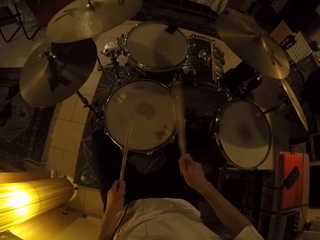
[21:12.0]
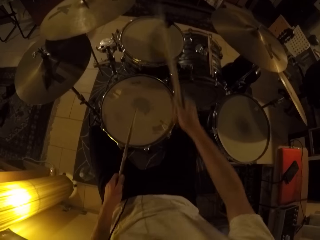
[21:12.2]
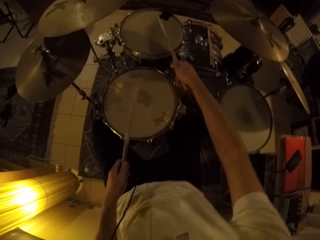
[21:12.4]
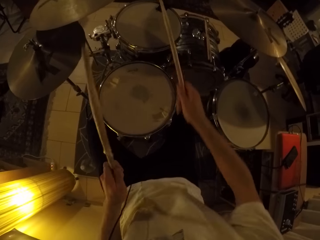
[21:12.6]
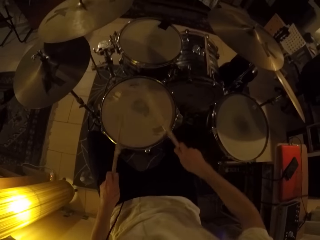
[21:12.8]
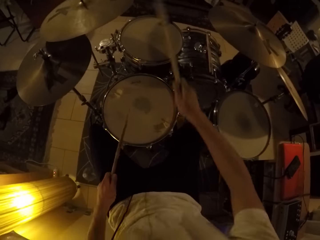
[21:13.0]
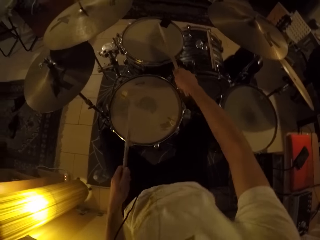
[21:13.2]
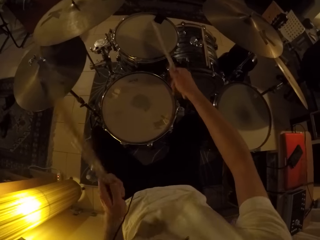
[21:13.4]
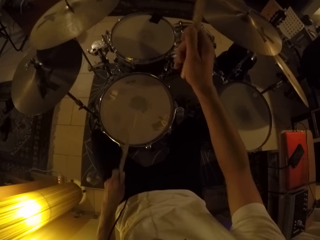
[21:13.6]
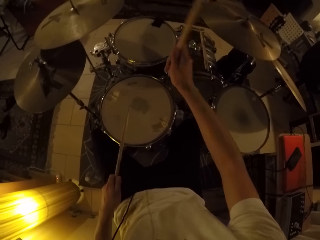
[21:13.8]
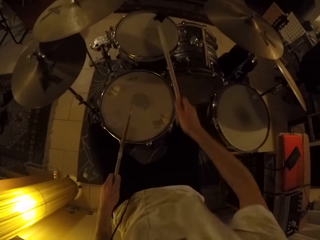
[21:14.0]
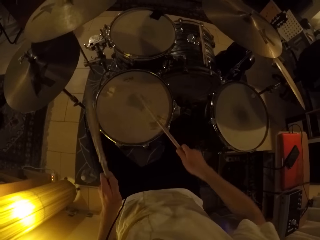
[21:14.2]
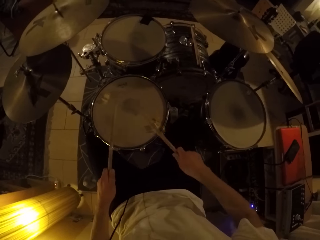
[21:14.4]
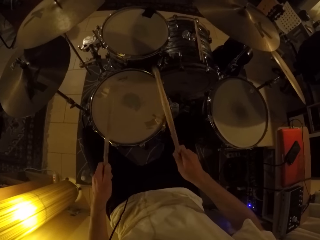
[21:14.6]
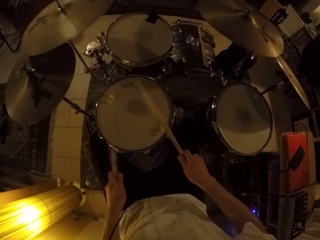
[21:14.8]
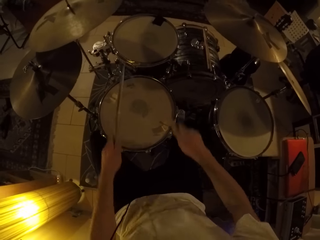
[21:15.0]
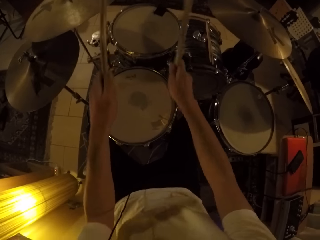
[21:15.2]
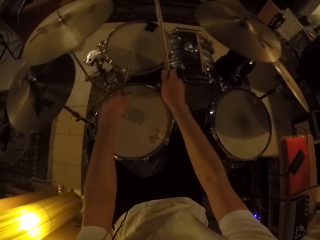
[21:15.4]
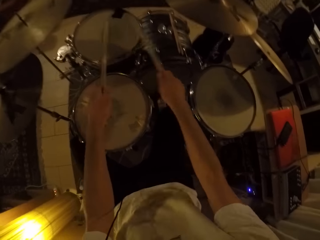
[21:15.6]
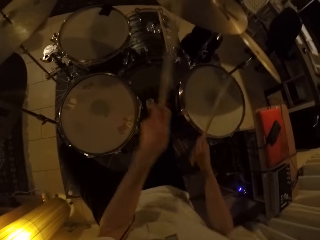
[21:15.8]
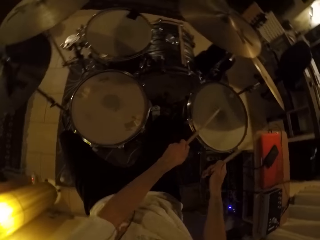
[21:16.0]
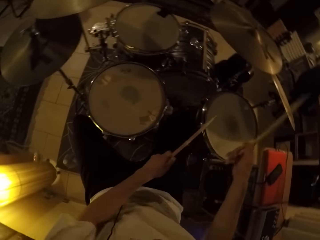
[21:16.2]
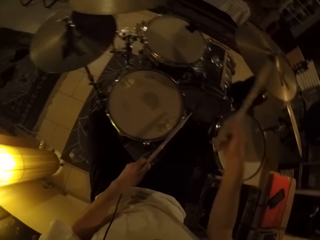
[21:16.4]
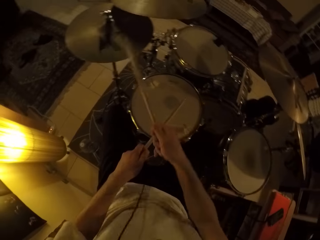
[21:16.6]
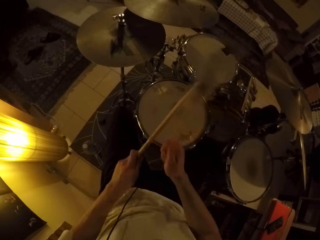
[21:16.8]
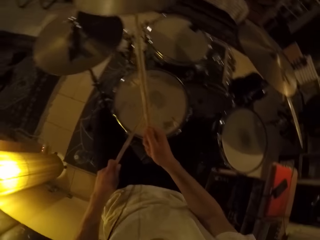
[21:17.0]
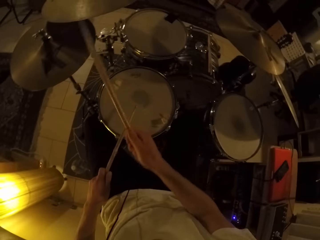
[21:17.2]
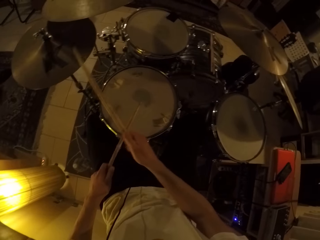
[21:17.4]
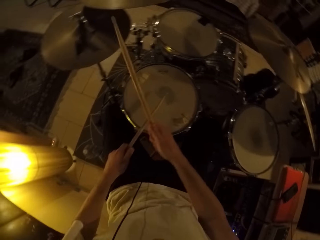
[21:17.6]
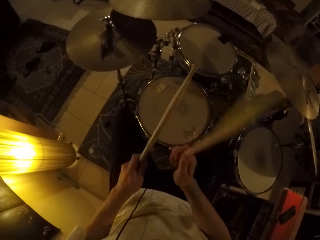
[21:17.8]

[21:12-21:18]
The camera wearer plays the drum set with drum set sticks in both hands.

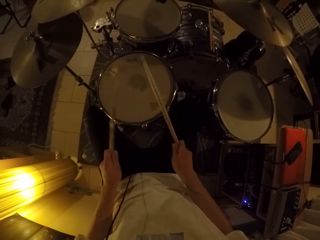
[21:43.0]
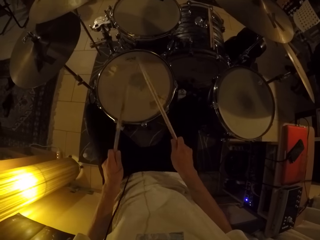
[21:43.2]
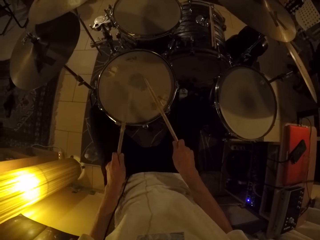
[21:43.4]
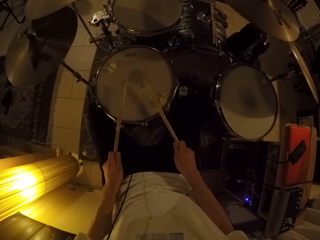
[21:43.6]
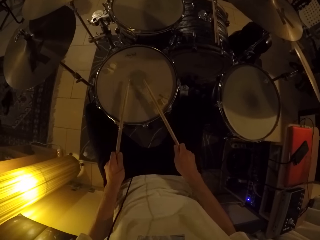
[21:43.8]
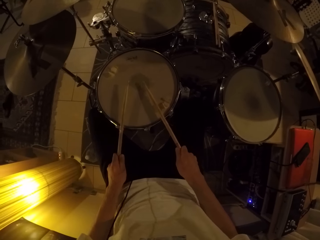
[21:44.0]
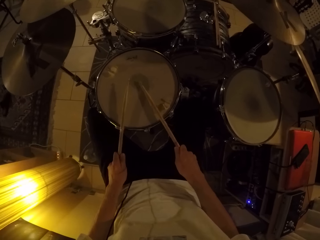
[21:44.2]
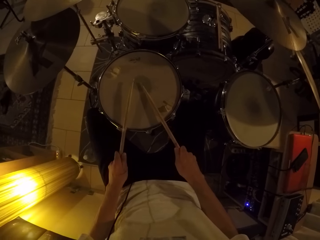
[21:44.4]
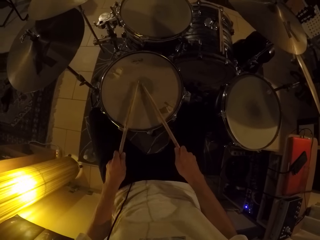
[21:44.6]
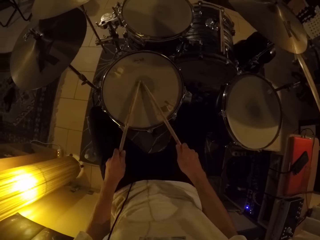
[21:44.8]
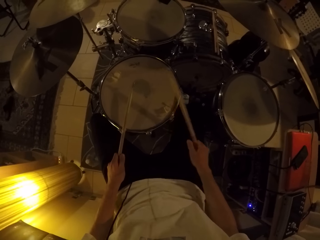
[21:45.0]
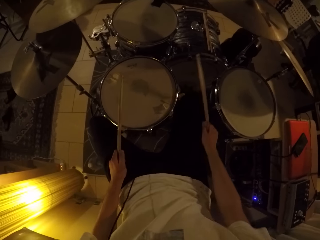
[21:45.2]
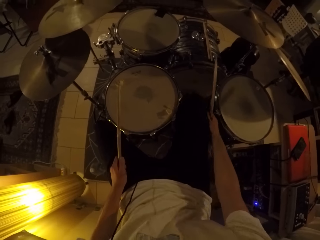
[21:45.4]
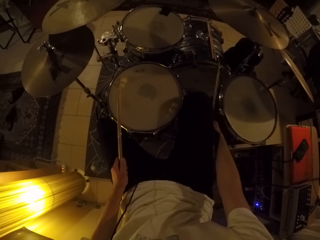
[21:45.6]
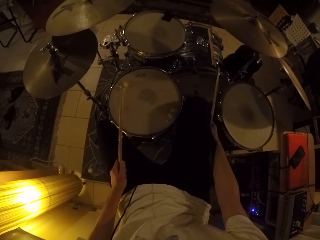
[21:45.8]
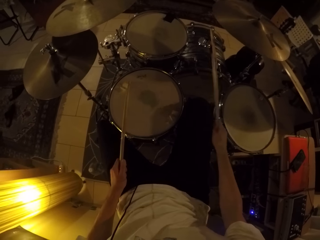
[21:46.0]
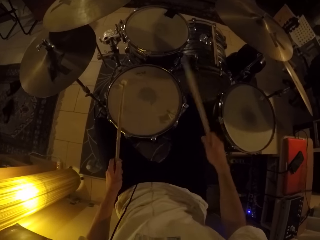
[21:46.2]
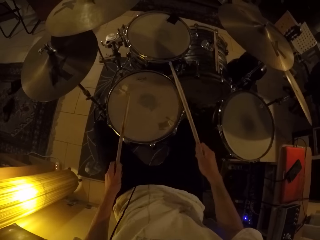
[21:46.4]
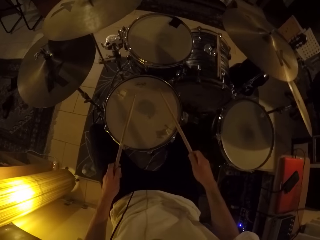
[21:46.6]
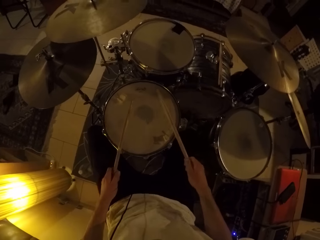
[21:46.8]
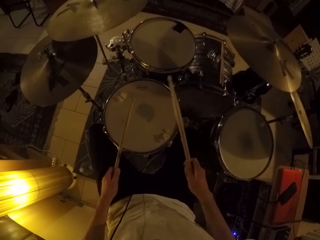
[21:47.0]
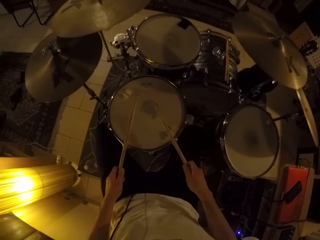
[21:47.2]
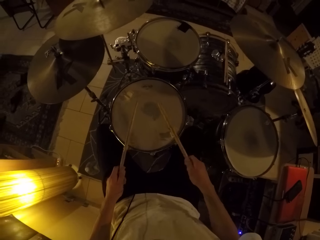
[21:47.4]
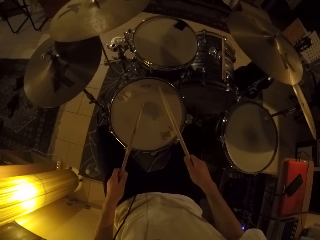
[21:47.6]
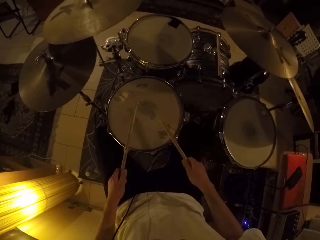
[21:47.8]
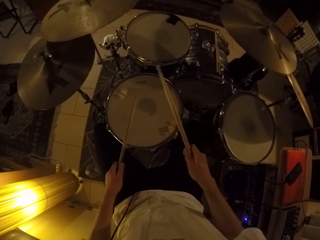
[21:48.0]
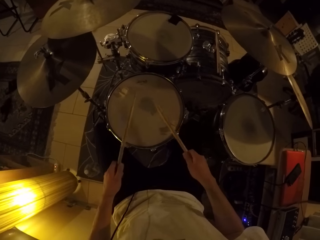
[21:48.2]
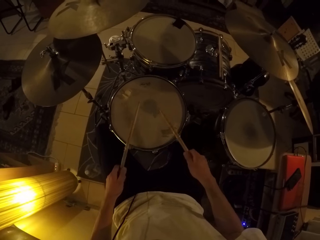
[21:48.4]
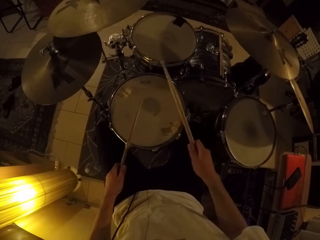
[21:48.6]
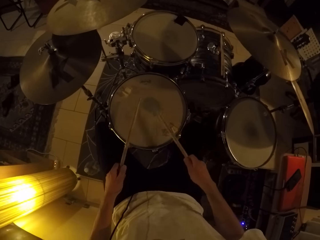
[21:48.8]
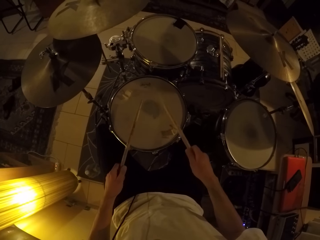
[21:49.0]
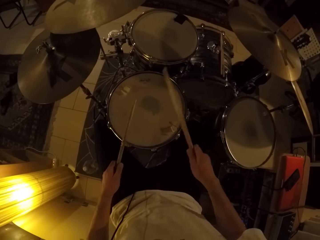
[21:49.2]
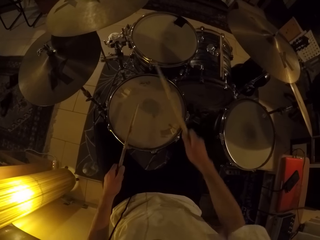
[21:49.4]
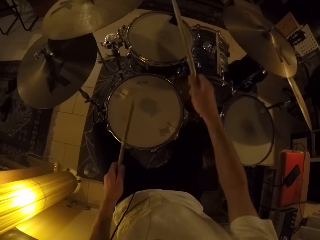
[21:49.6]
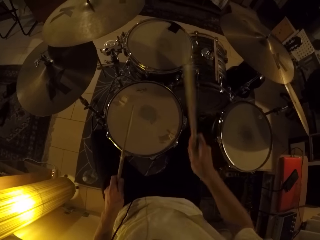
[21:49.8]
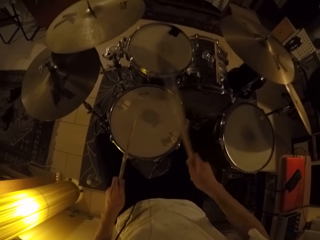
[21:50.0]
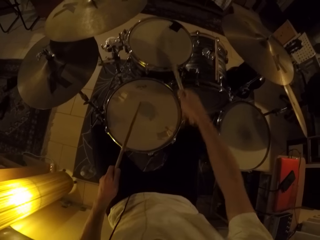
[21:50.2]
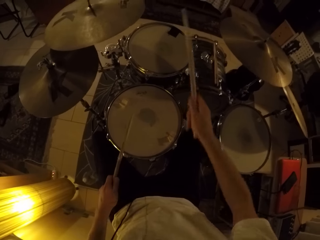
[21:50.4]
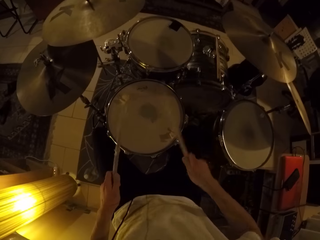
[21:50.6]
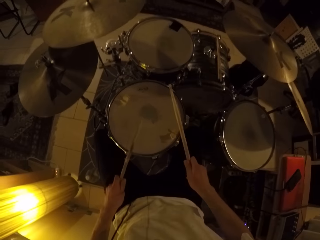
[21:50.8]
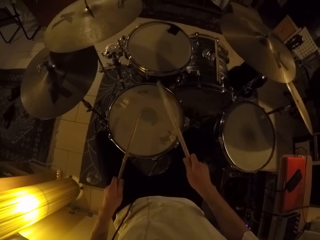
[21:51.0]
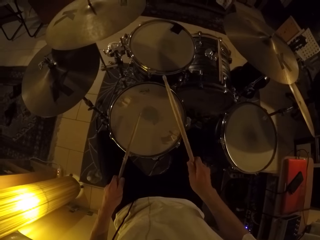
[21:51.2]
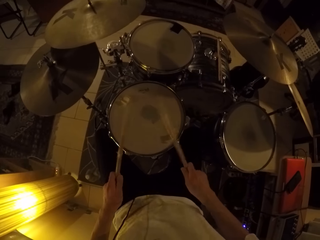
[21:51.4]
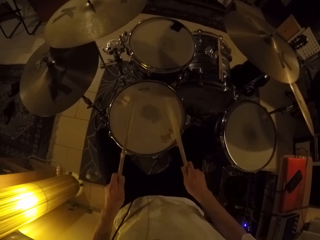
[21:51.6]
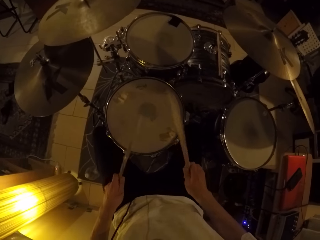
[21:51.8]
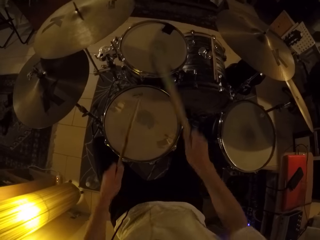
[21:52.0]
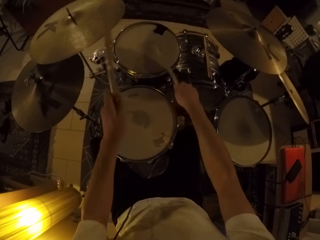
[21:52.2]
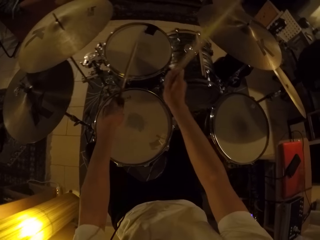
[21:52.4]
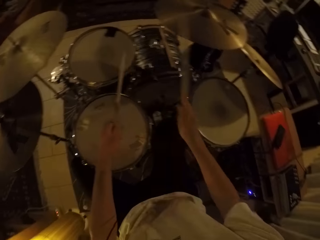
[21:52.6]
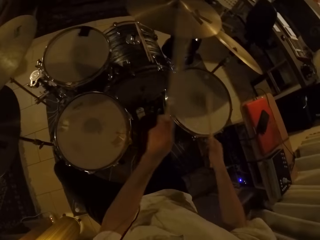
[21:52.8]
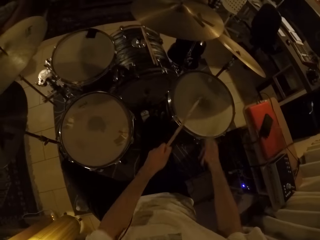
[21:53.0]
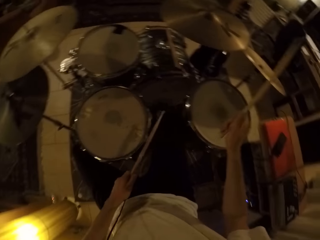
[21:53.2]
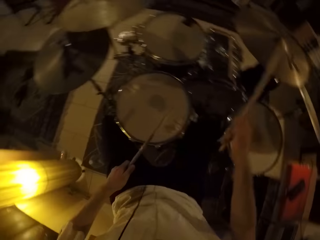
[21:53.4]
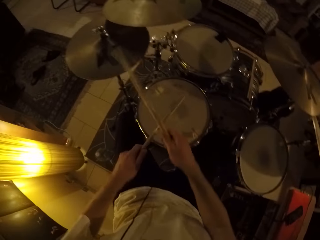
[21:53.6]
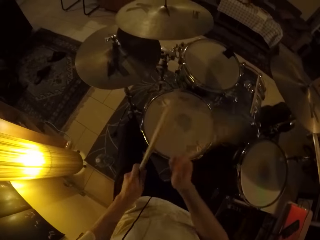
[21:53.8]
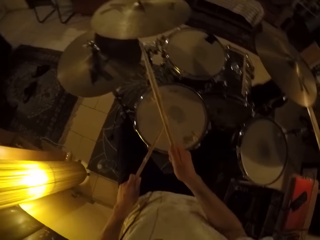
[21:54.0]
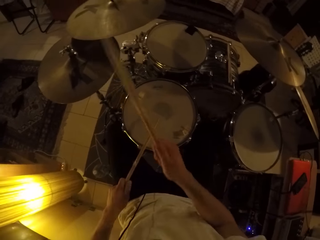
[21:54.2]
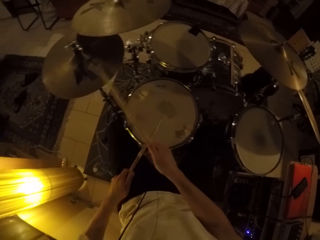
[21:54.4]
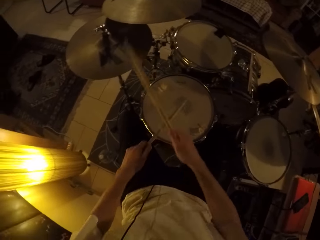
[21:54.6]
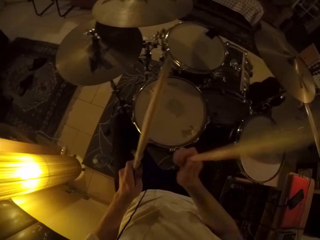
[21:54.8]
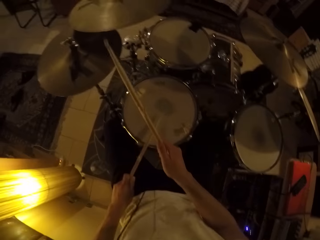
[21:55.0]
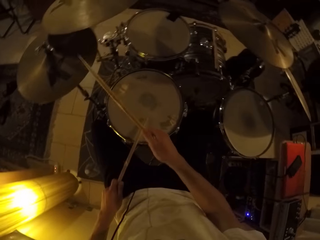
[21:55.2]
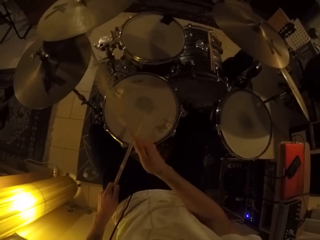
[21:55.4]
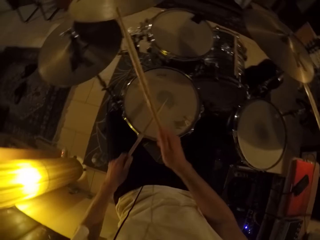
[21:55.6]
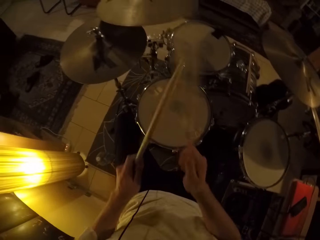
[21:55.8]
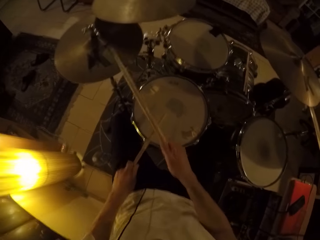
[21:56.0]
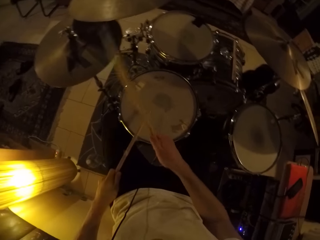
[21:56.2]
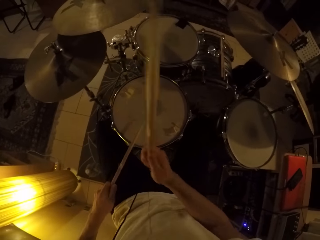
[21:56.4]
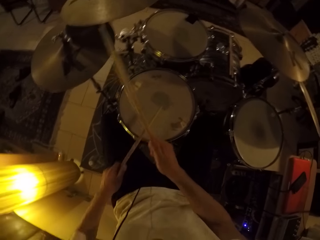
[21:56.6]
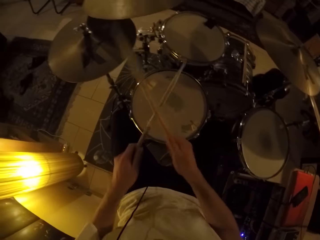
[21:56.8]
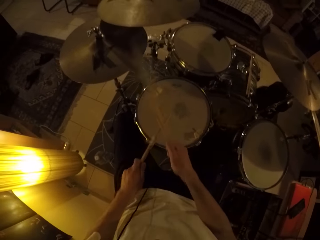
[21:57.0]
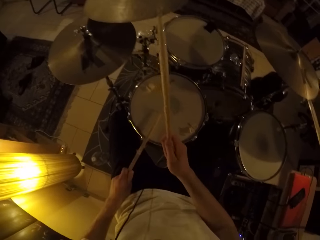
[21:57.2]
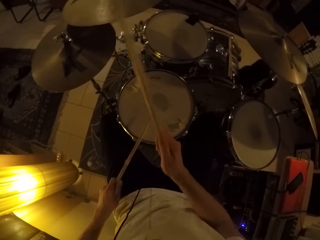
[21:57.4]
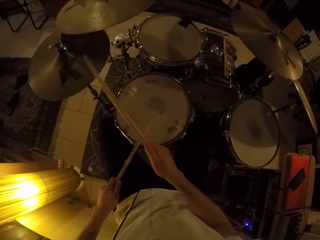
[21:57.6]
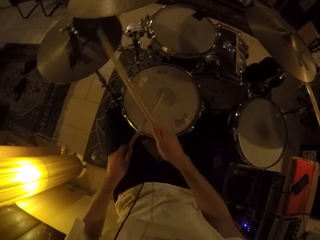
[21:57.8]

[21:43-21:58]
The camera wearer moves the left leg. They move the drum set stick on the right side with the right hand. They do something. They move the drum set sticks with both hands. They hit one drum set with both sticks. They play the drum set with drum set sticks in both hands.
